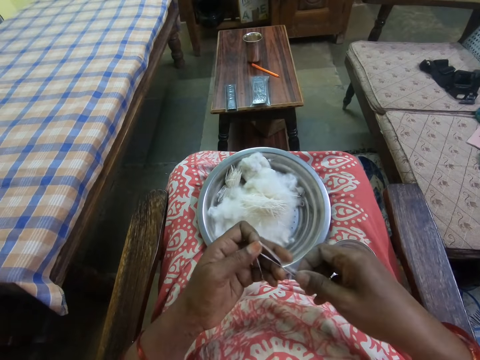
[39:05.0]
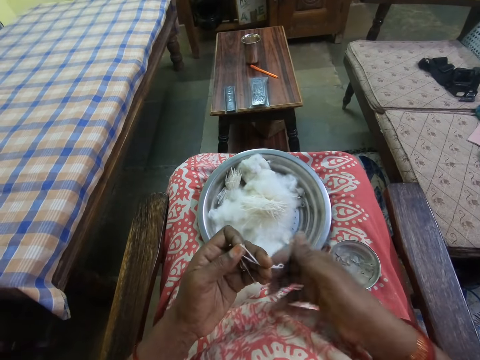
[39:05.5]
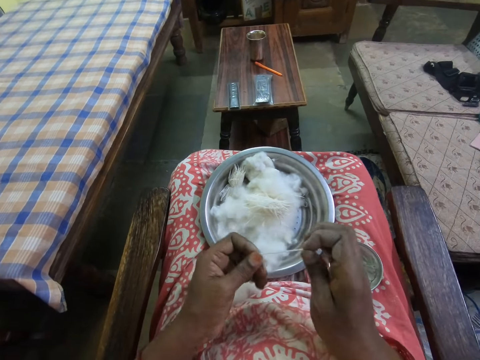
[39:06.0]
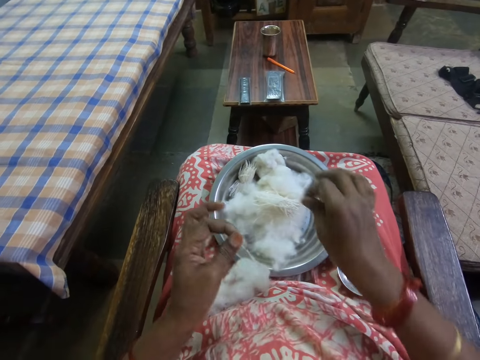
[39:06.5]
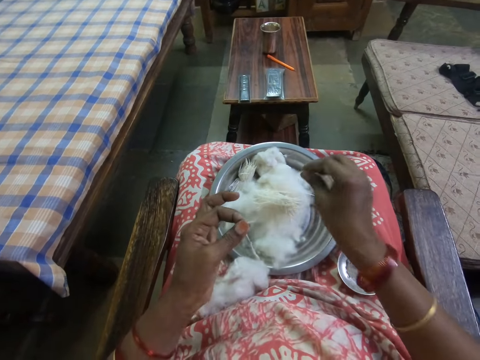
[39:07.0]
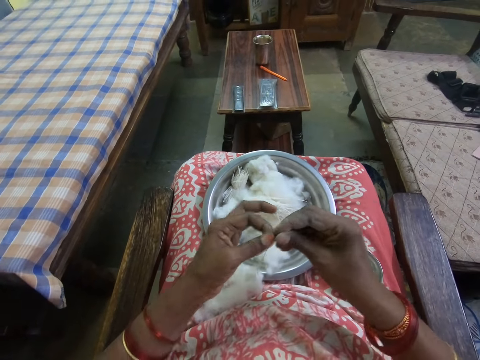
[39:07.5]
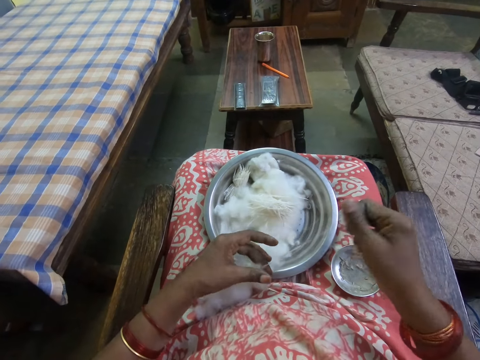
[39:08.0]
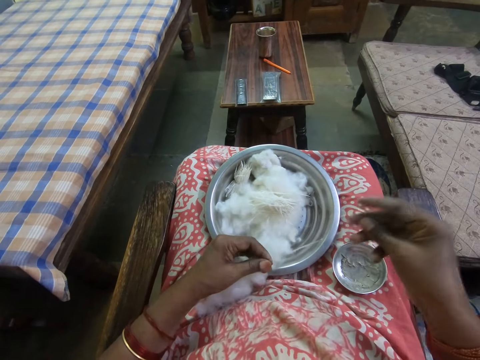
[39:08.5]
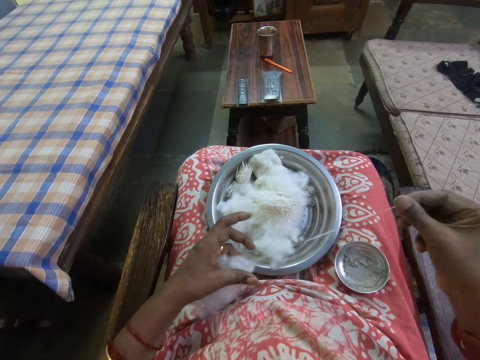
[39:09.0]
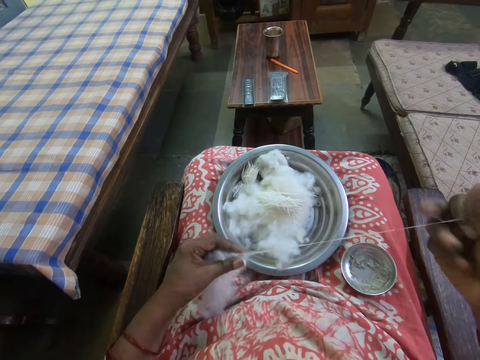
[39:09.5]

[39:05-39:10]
The camera wearer cuts a yarn with the right hand. They put a yarn on the cotton wool. They put cotton on the bowl. They pull a yarn from the cotton wool with the right hand. They hold the cotton.

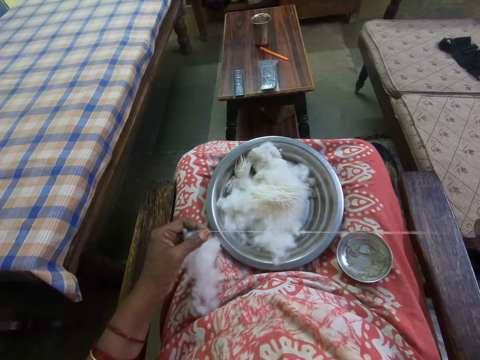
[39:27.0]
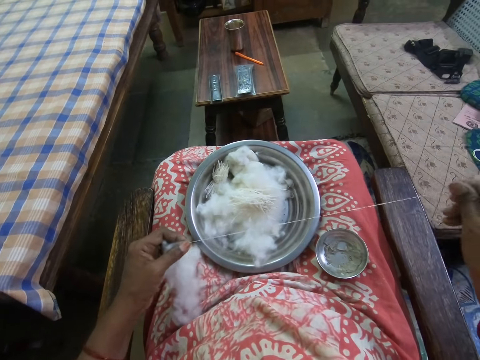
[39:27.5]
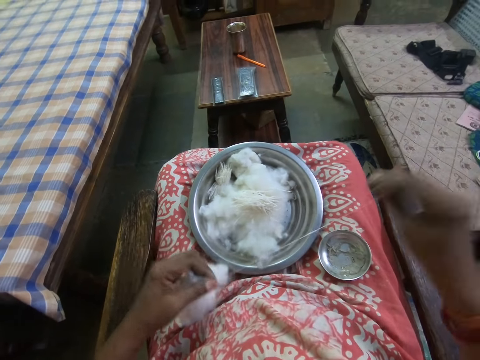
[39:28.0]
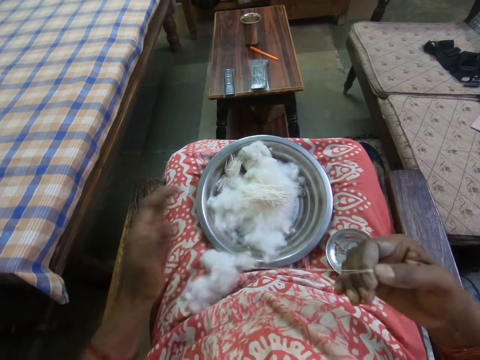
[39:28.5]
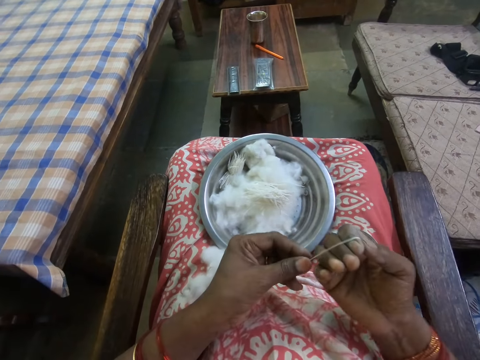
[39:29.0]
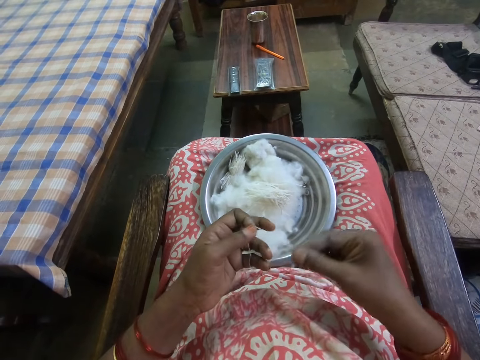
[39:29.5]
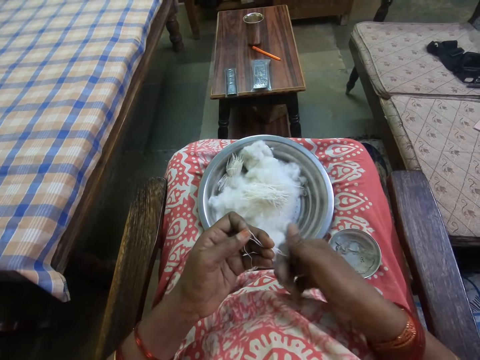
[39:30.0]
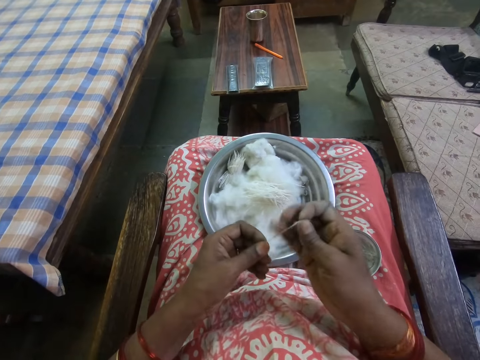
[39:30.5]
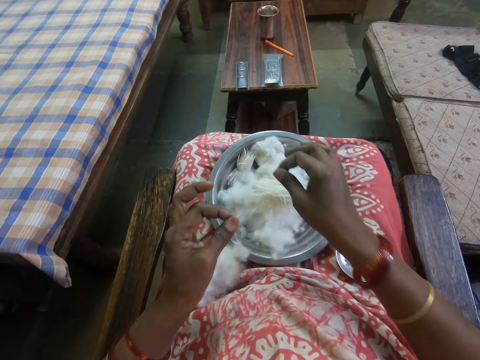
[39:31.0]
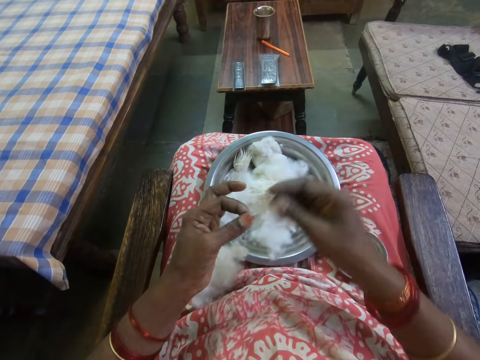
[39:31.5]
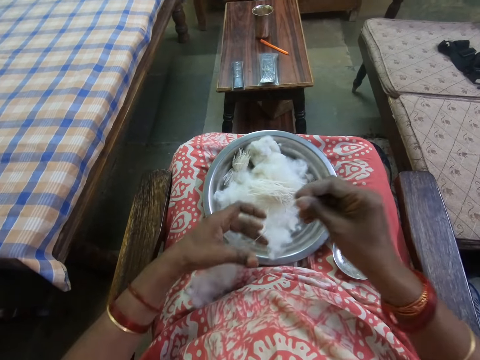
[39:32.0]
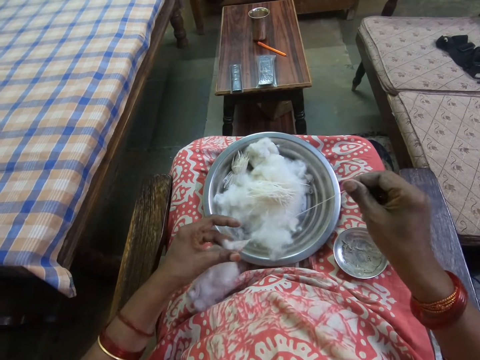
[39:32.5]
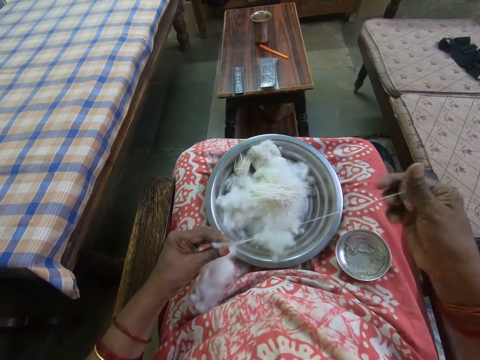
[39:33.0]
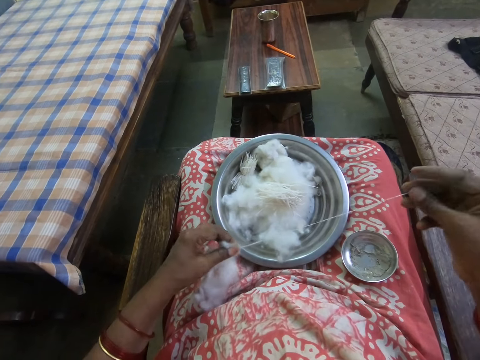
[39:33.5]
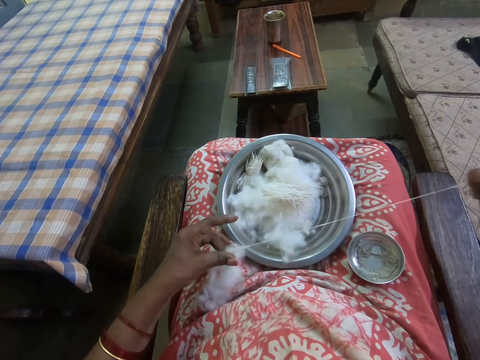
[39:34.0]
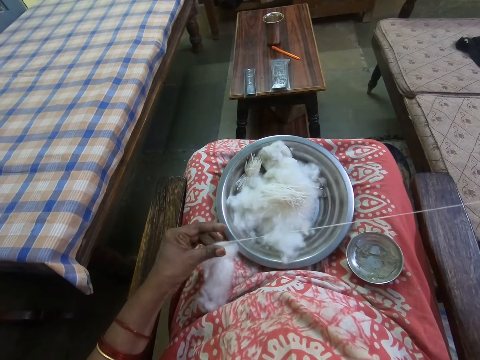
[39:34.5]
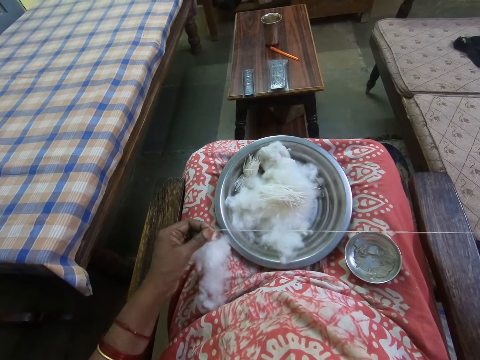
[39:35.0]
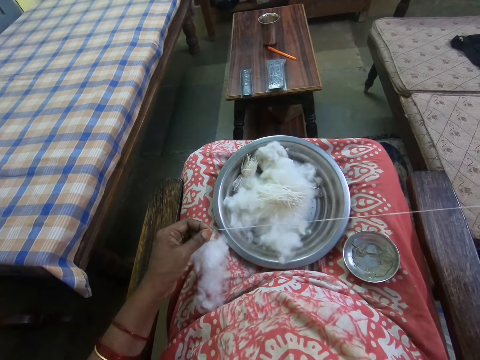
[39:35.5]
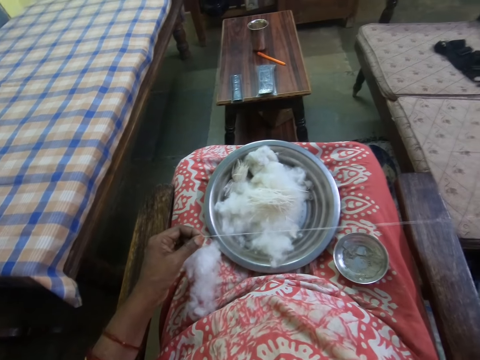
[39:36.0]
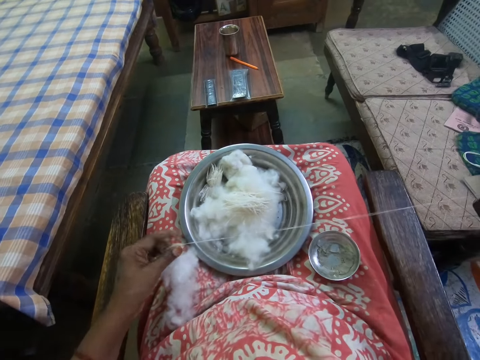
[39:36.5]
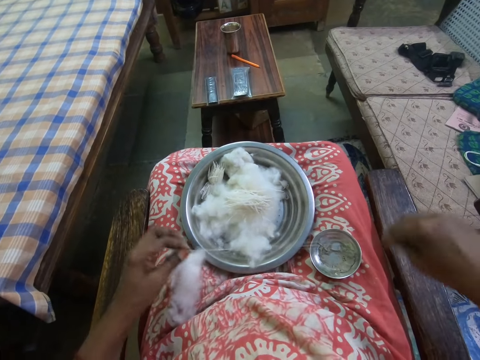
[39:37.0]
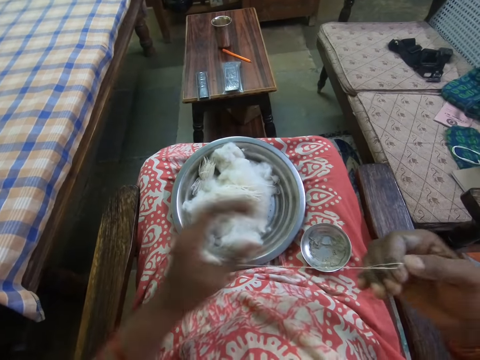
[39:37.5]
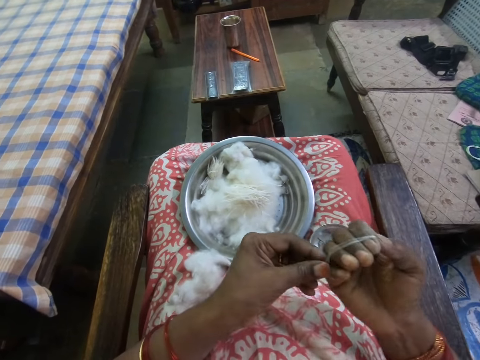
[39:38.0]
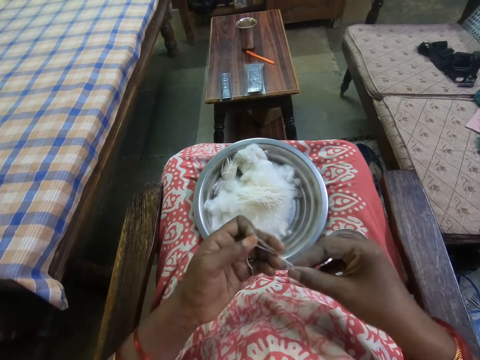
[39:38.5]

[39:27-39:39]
The camera wearer rolls a yarn from the cotton wool with the right hand. They cut a yarn with the right hand. They put cotton on the bowl. They put a yarn on the cotton wool. They pull a yarn from the cotton wool with the right hand. They roll a yarn from the cotton wool with the right hand.

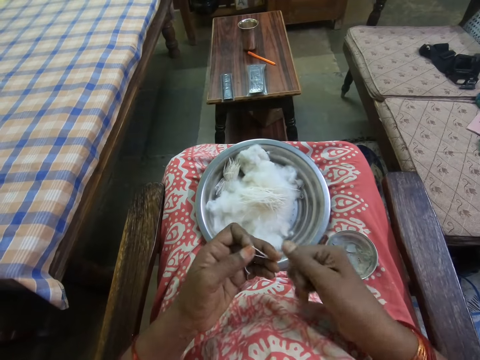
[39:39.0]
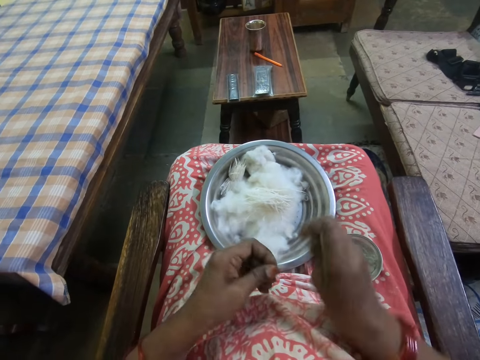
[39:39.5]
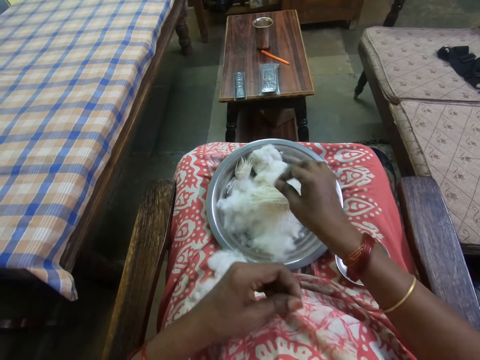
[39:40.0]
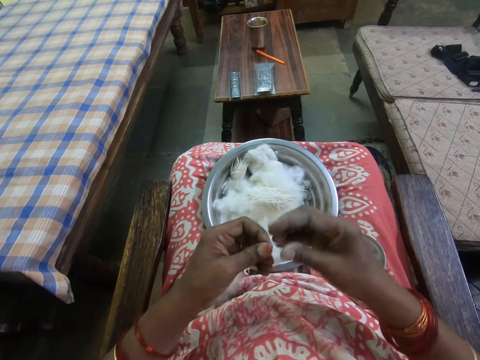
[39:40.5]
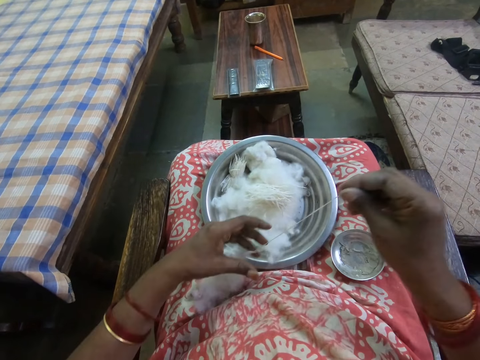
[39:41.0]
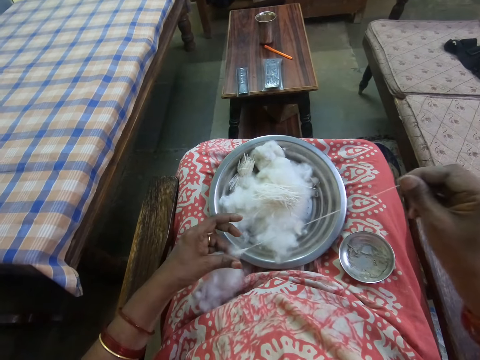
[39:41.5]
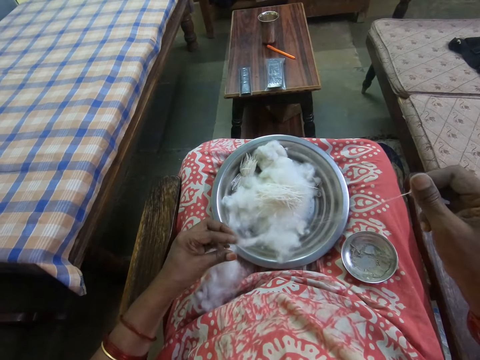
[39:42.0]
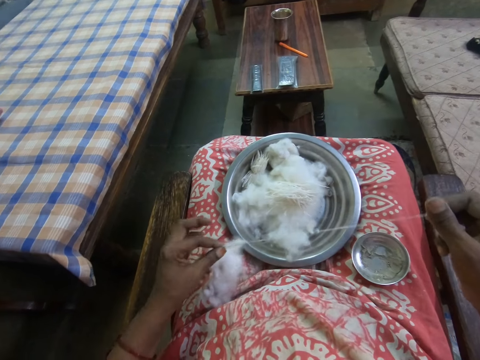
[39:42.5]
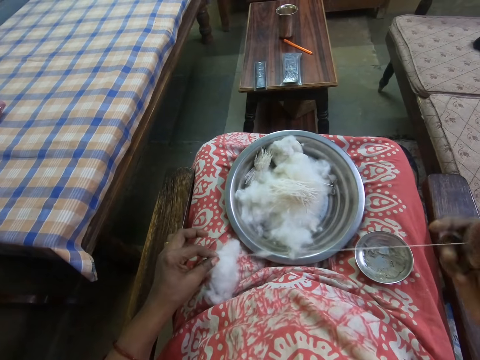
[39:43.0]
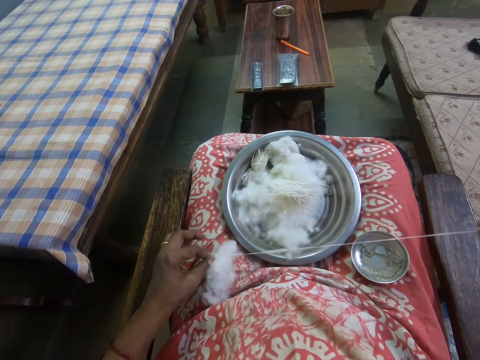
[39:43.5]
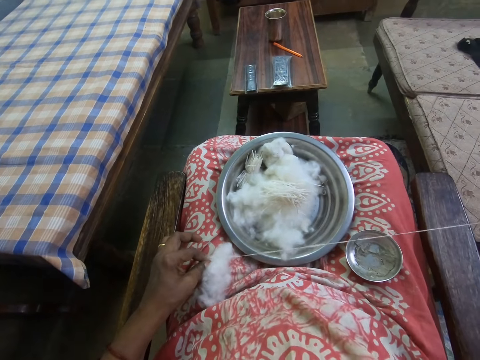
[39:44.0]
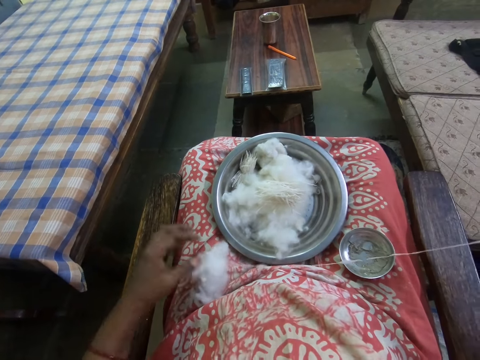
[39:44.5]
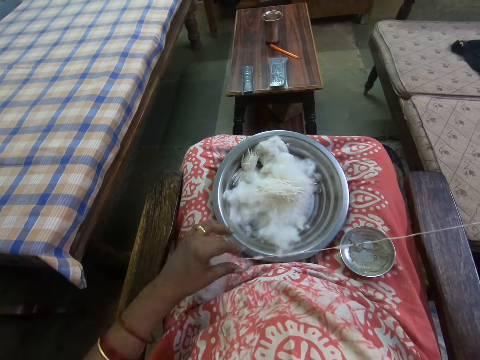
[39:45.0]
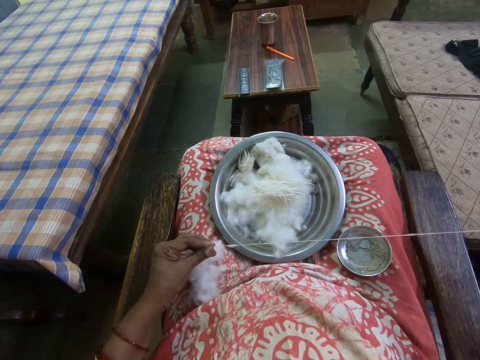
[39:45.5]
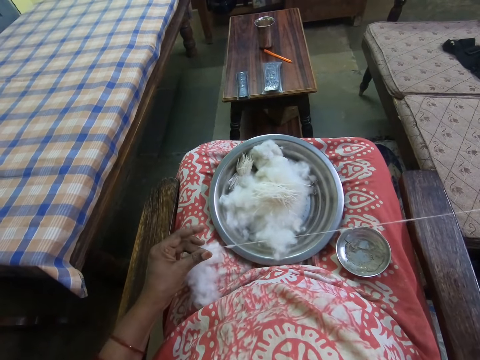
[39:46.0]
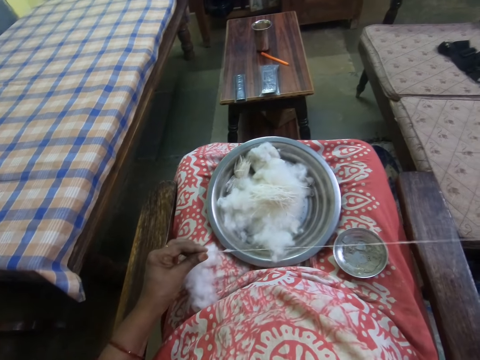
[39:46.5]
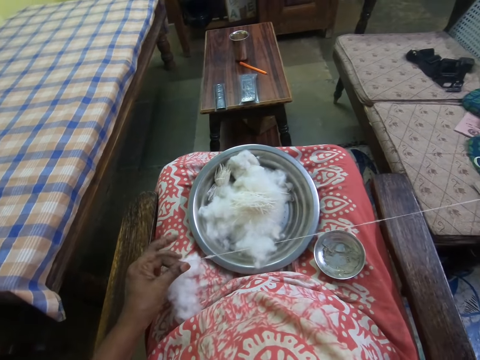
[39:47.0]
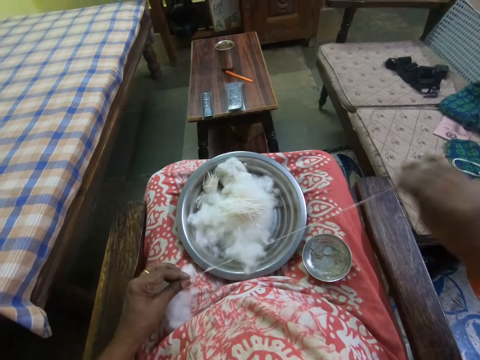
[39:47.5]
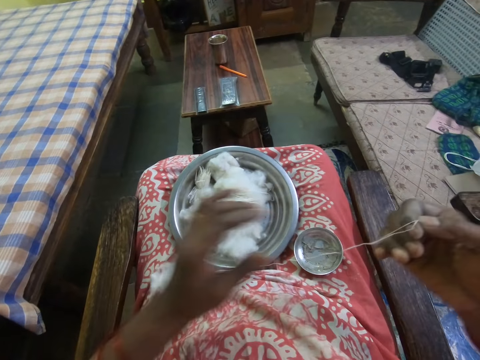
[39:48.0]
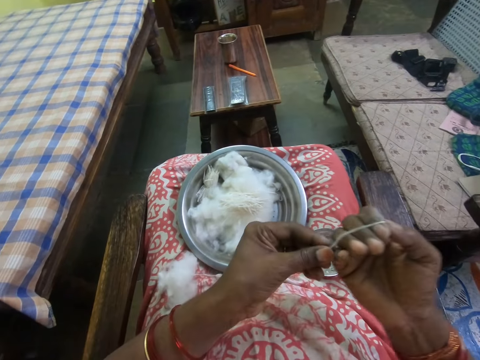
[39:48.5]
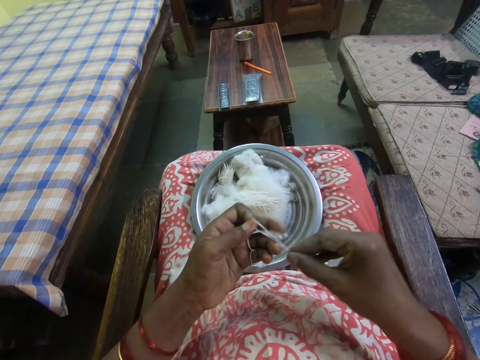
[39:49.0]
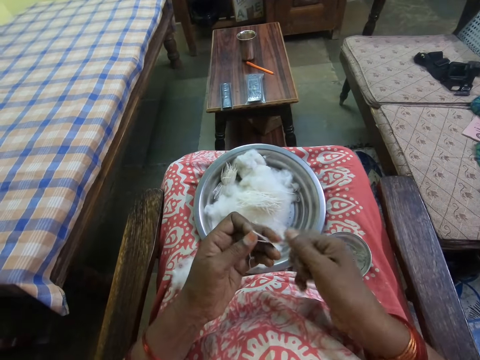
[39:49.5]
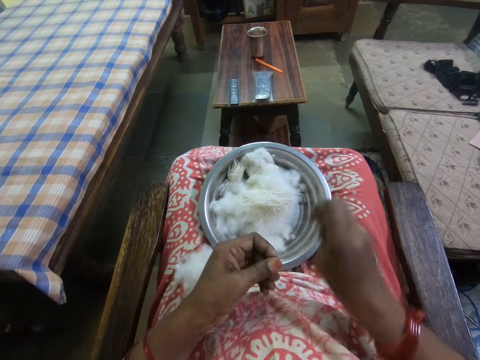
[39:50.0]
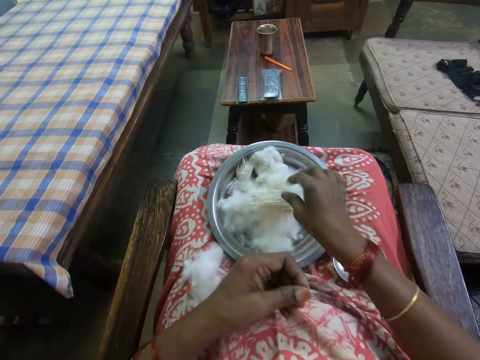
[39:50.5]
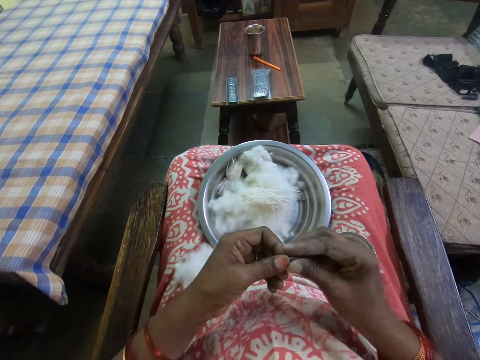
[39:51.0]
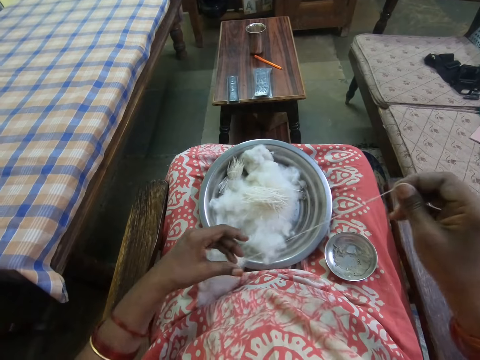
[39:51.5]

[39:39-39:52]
The camera wearer cuts a yarn with the right hand. They put cotton on the bowl. They put a yarn on the cotton wool. They pull a yarn from the cotton wool with the right hand. They roll a yarn from the cotton wool with the right hand. They cut a yarn with the right hand. They put a yarn on the cotton wool. They put cotton on the bowl. They pull a yarn from the cotton wool with the right hand.
